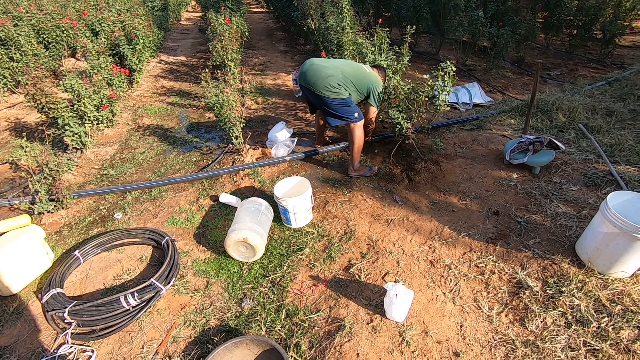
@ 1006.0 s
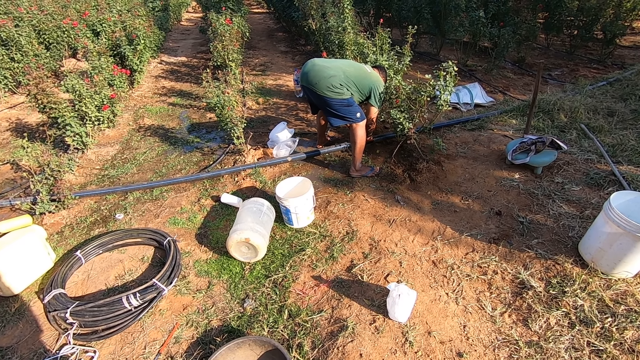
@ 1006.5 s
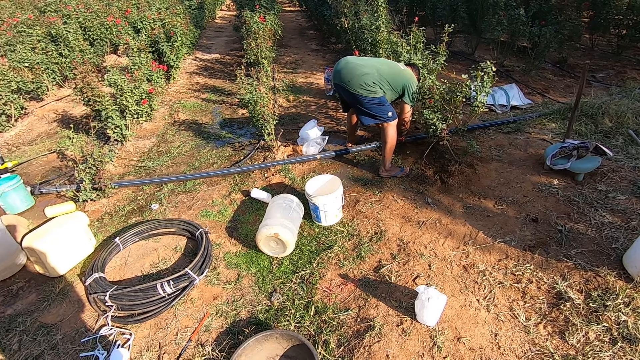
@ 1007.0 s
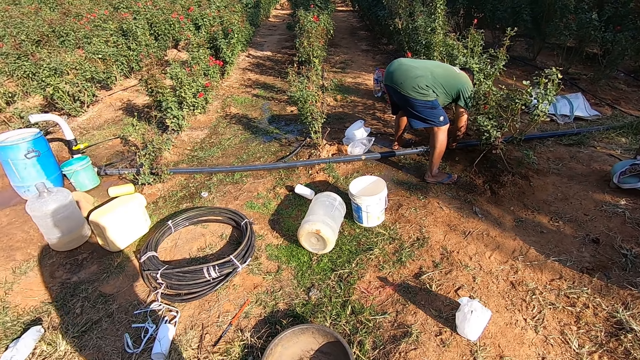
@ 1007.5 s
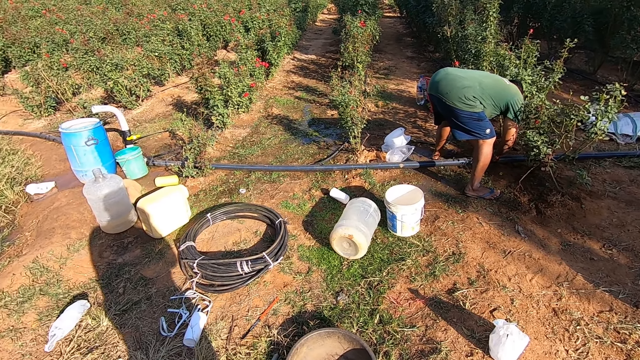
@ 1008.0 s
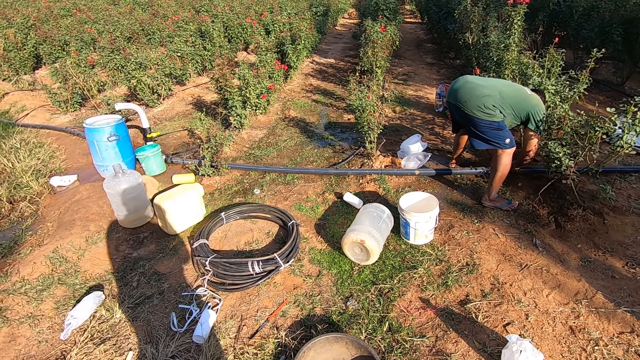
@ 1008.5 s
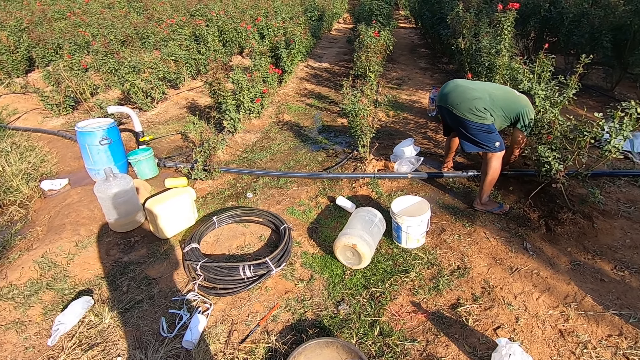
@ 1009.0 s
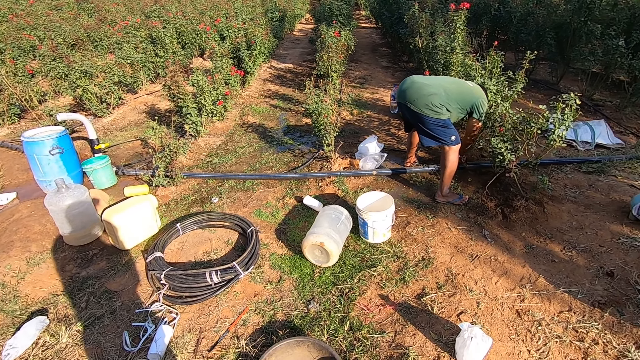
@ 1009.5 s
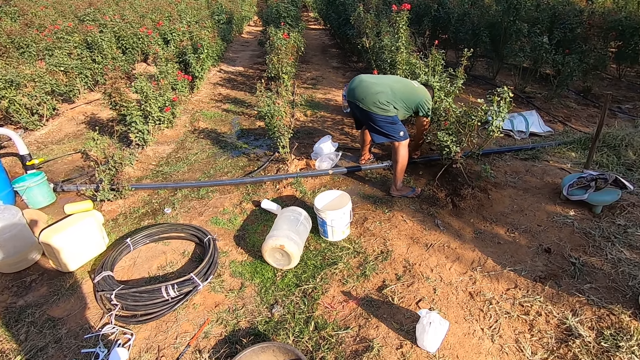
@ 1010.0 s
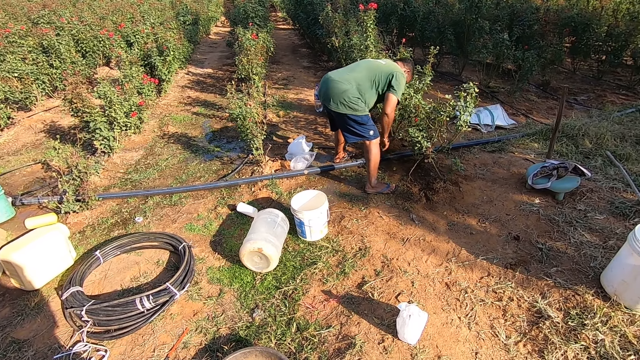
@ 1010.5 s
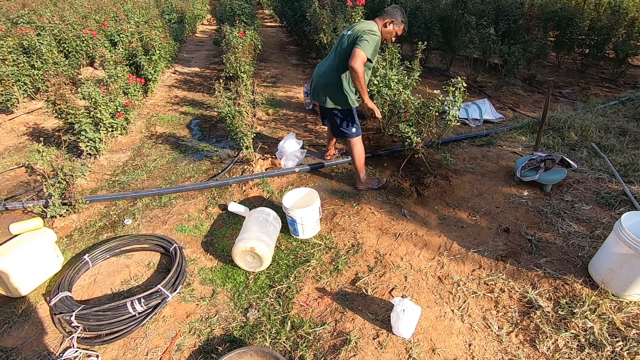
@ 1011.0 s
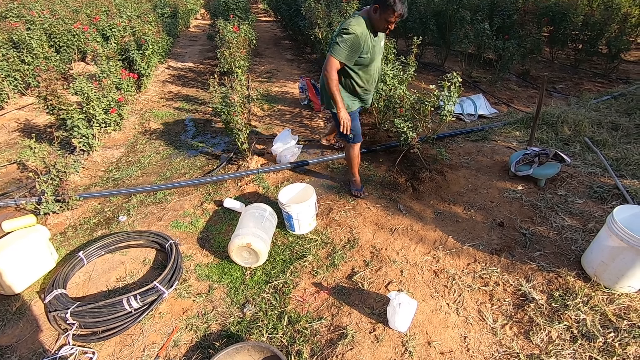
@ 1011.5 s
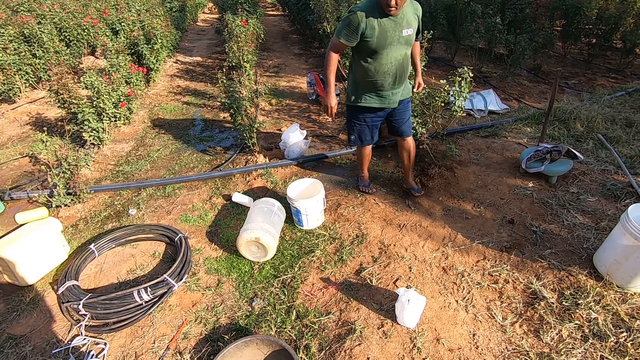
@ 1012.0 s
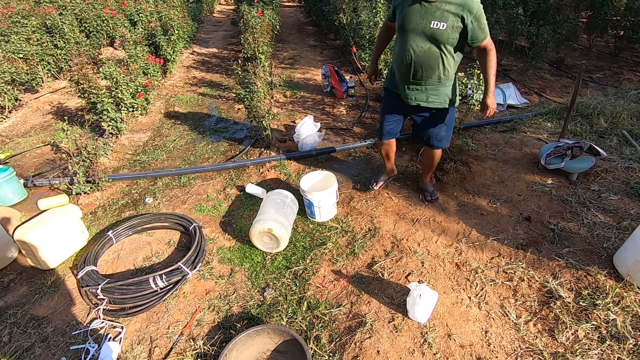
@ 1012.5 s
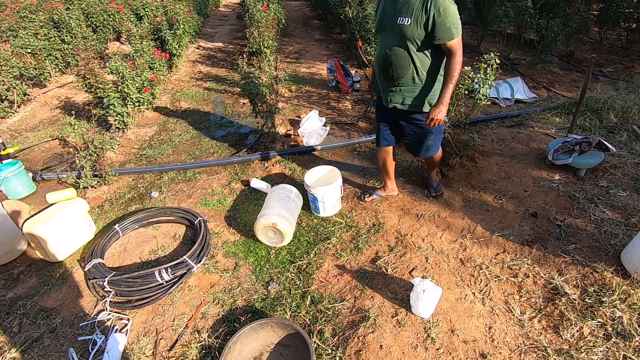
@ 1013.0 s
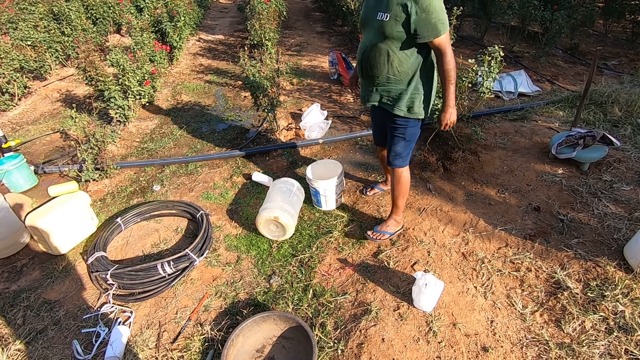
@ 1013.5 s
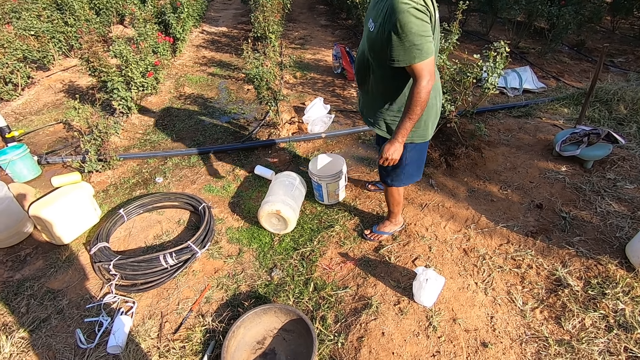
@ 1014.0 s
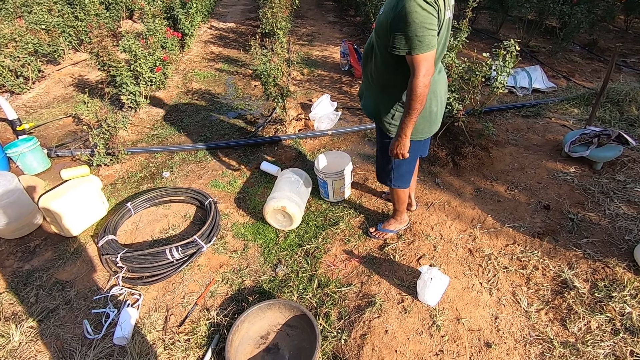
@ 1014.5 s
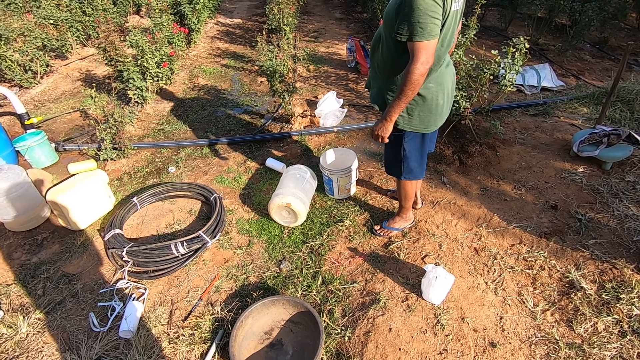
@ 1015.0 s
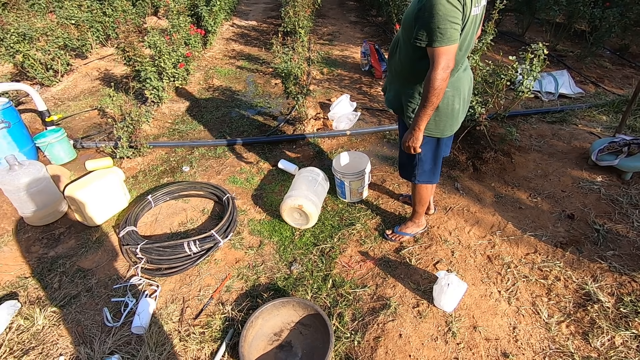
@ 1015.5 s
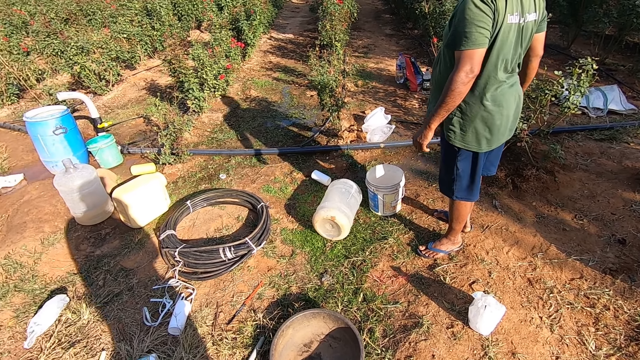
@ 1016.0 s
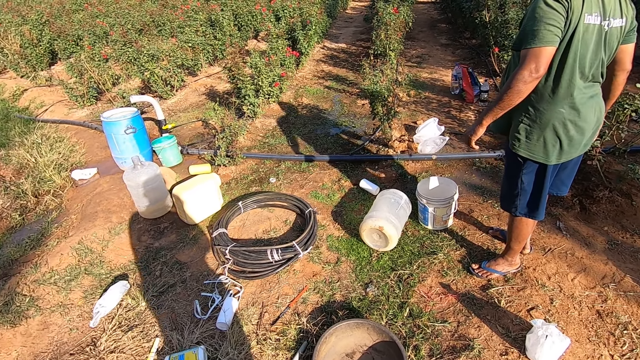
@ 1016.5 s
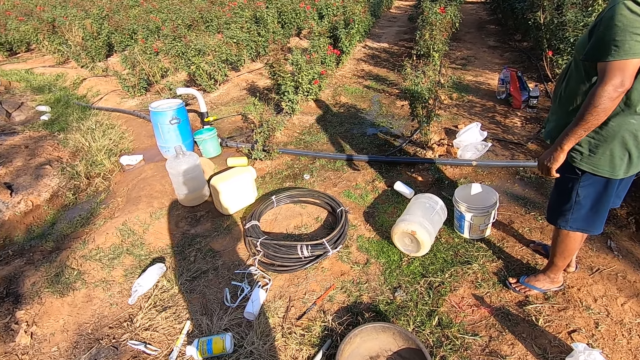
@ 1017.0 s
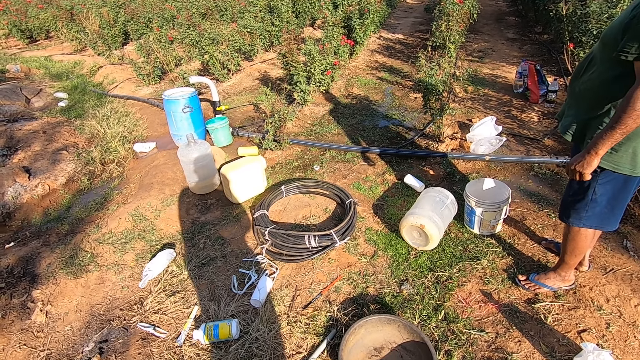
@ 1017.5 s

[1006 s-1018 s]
The man stands up.

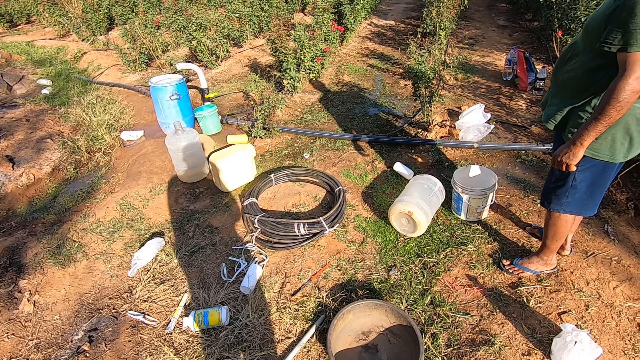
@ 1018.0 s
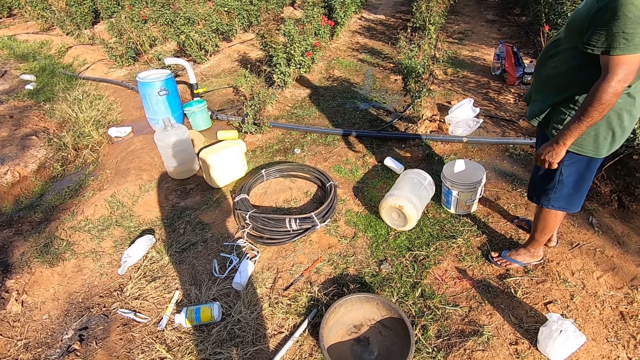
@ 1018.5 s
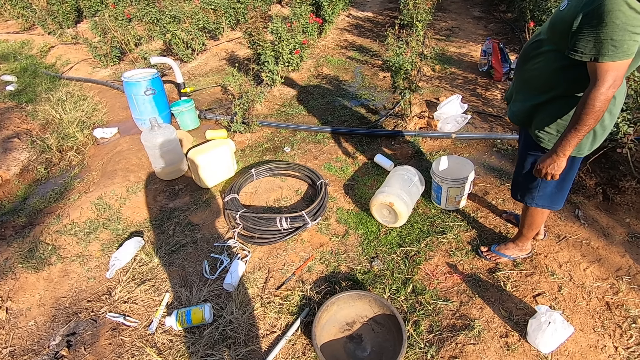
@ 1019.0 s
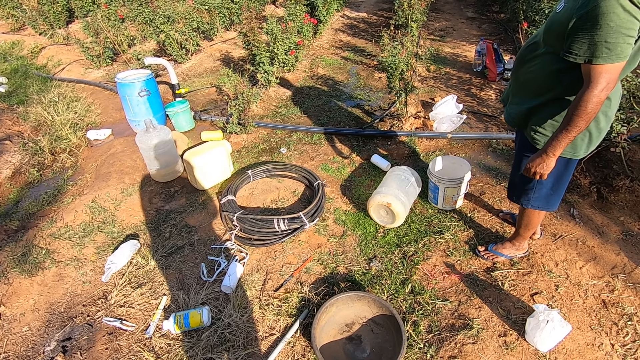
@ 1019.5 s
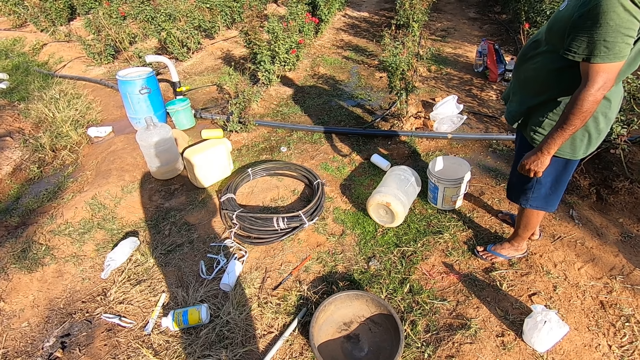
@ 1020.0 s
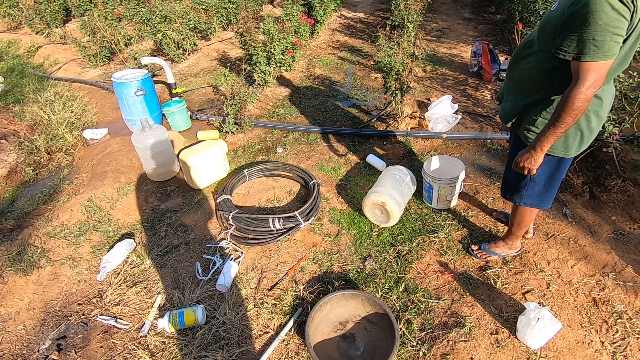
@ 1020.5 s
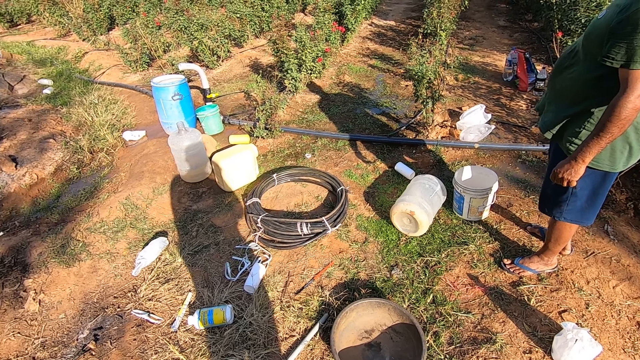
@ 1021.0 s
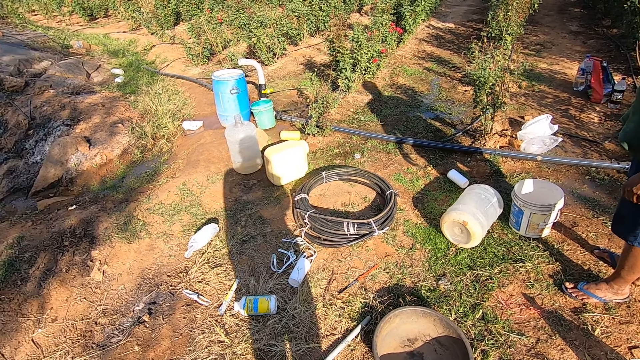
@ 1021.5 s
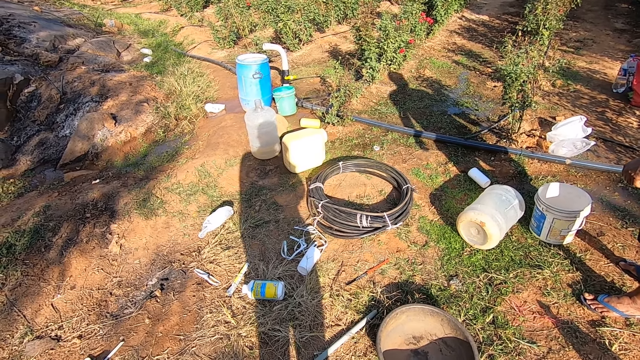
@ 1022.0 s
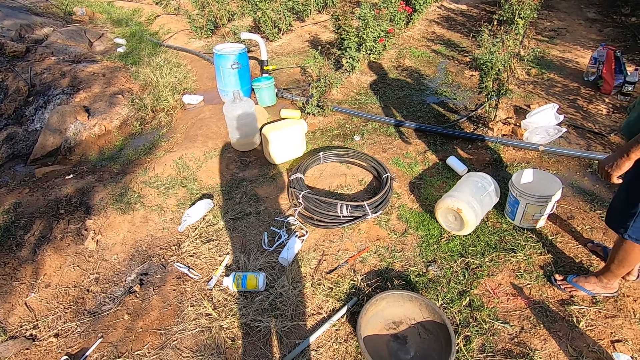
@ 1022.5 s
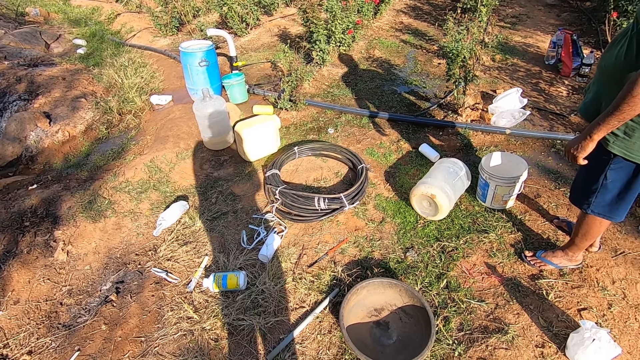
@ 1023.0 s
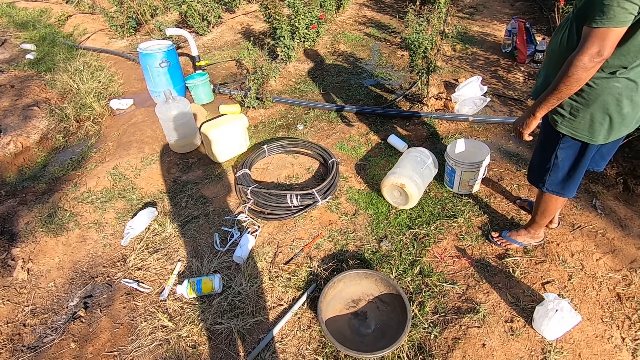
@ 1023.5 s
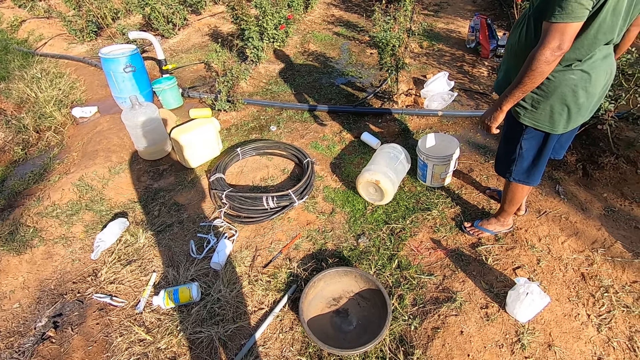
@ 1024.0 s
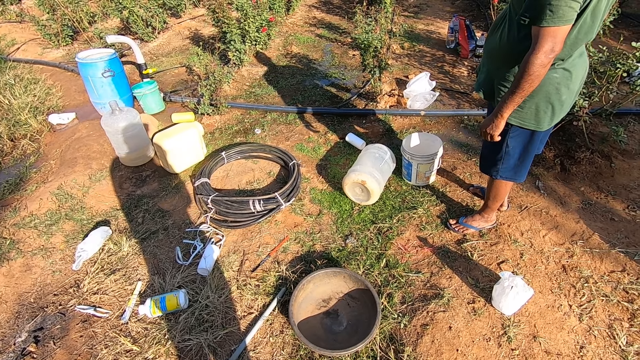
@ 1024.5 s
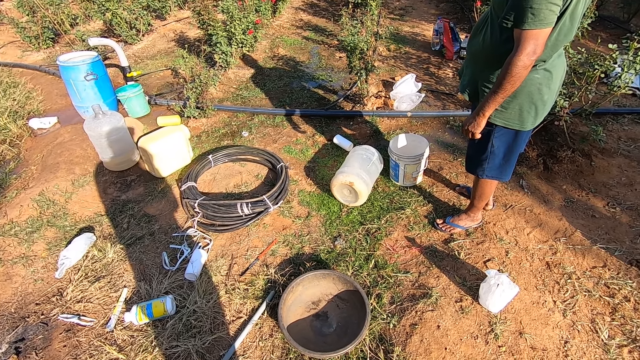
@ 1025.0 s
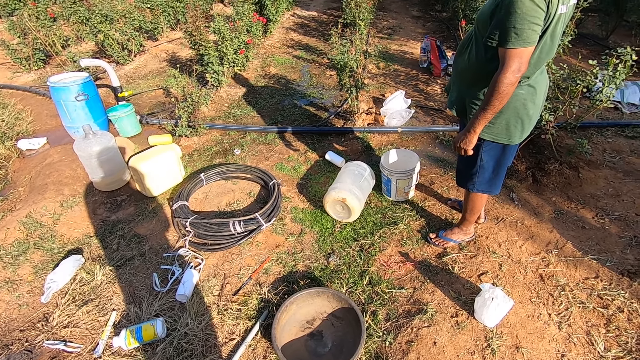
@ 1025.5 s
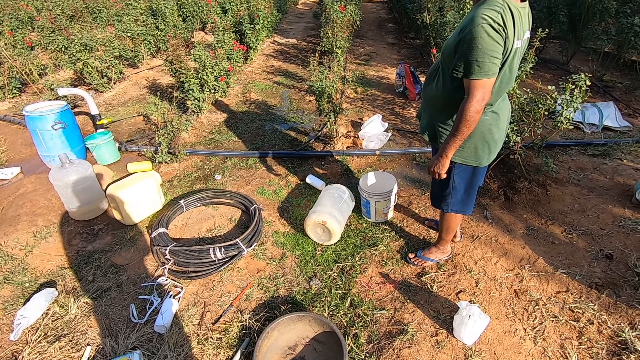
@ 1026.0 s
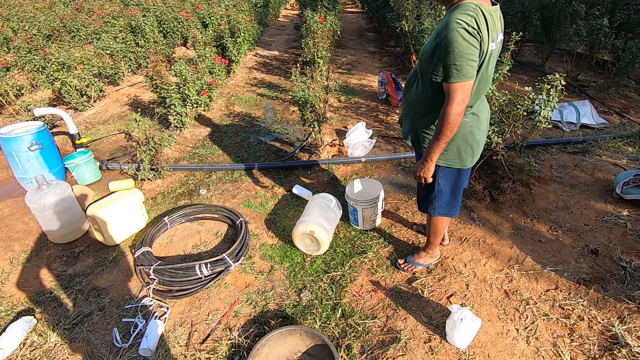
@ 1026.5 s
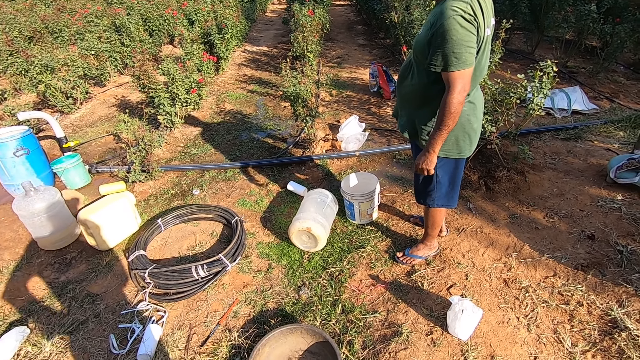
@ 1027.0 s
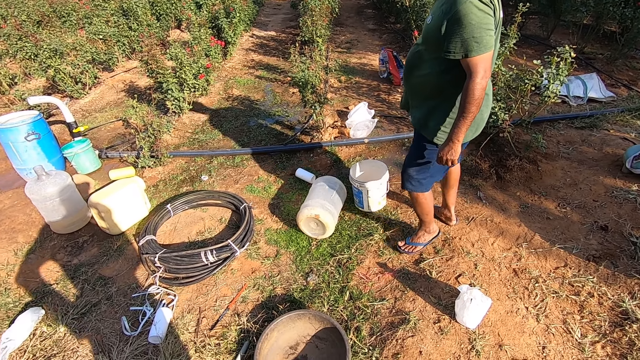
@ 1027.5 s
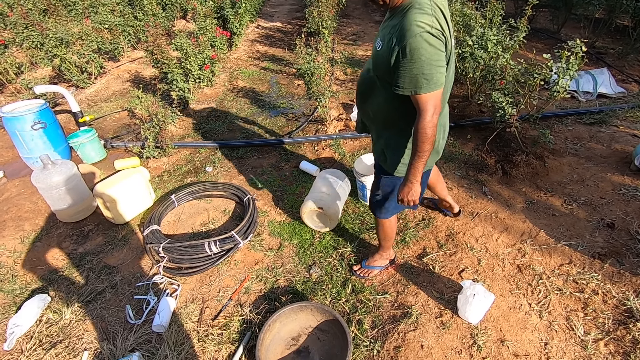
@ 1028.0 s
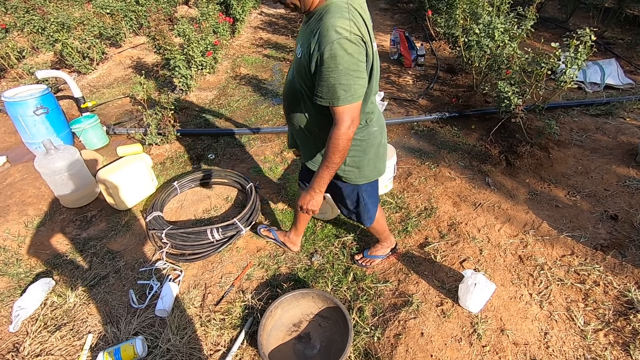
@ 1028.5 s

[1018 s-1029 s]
The camera wearer walks around the garden.
